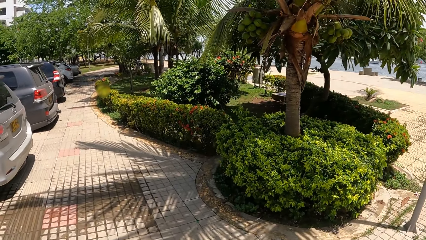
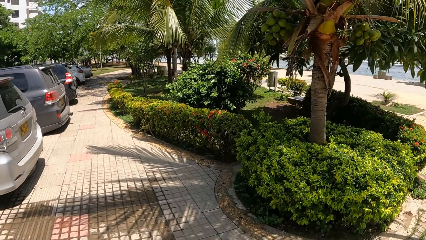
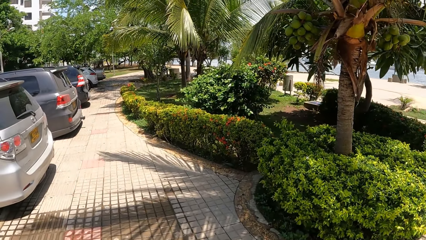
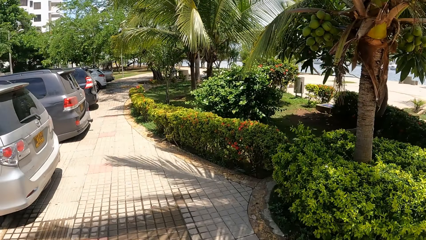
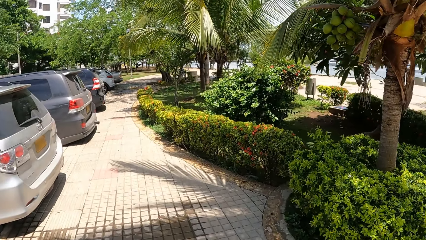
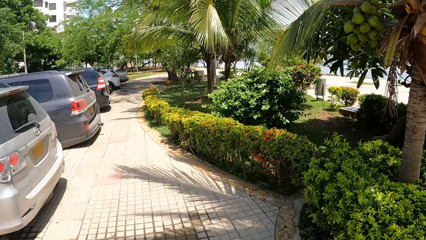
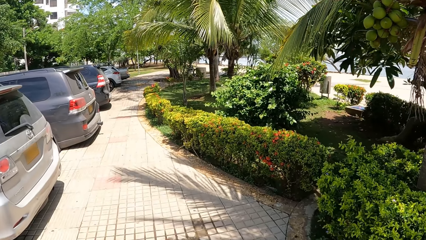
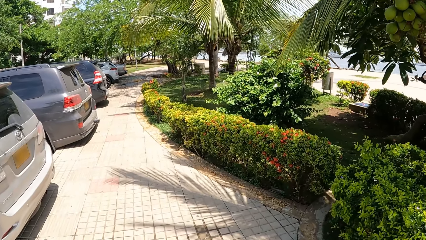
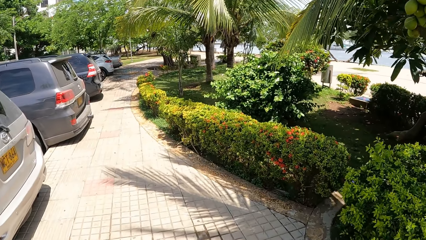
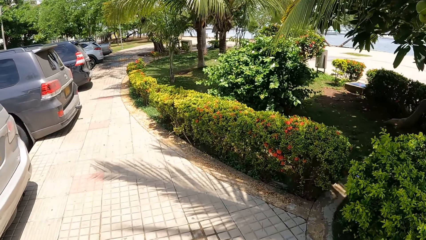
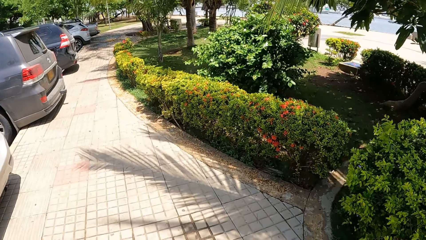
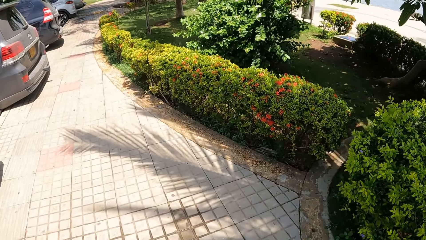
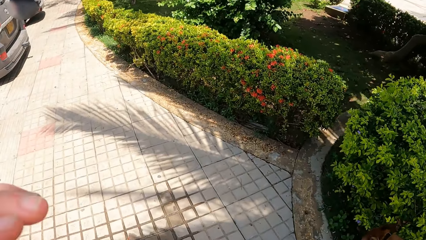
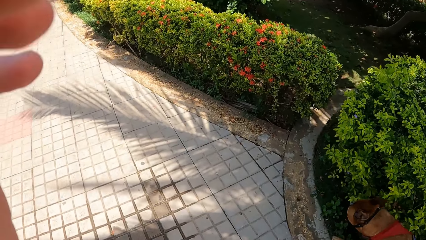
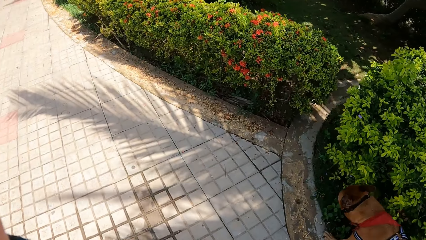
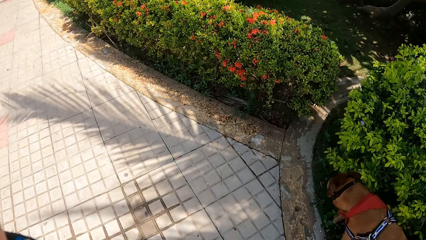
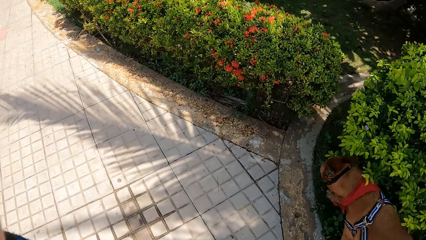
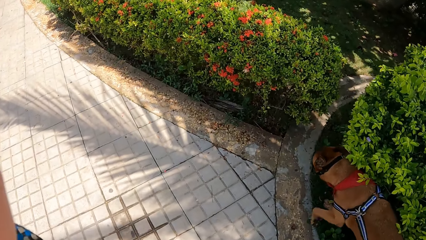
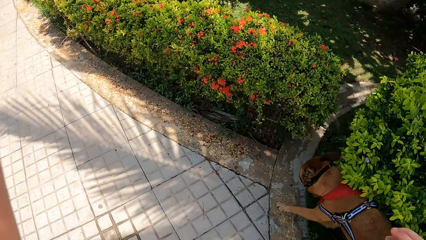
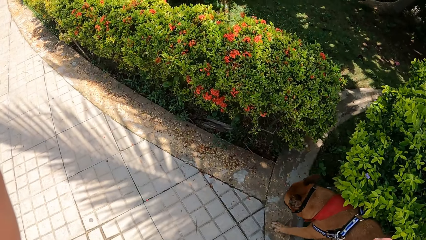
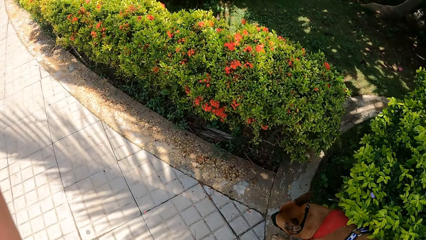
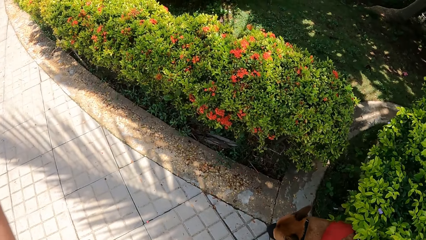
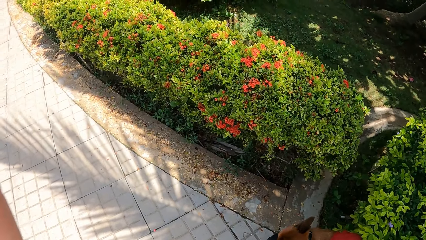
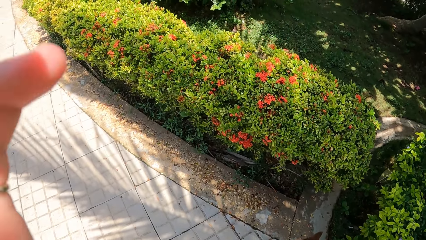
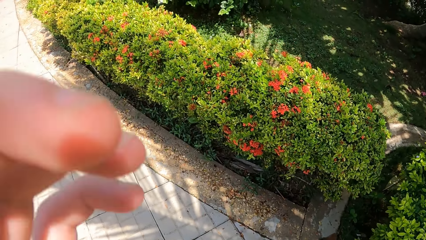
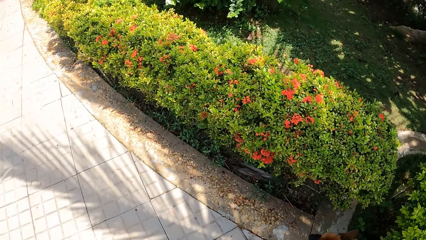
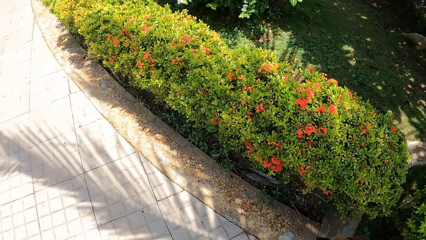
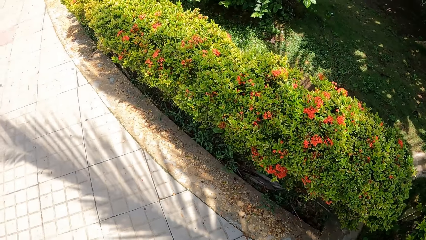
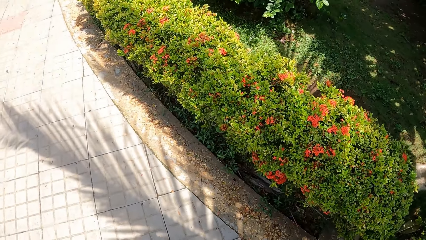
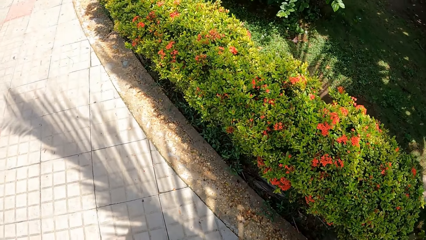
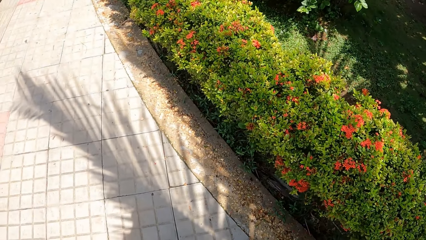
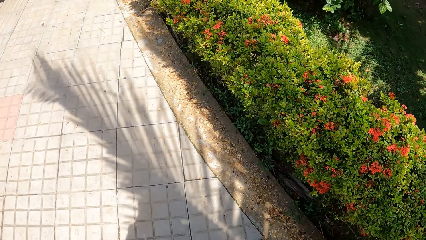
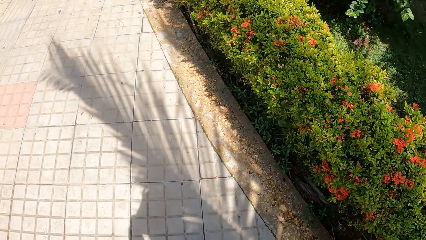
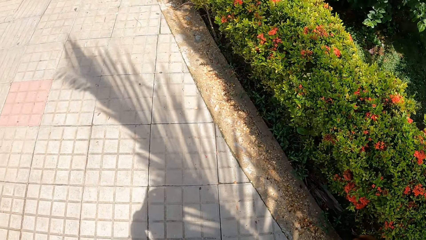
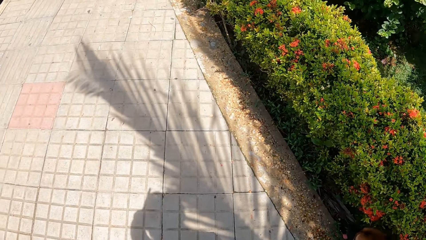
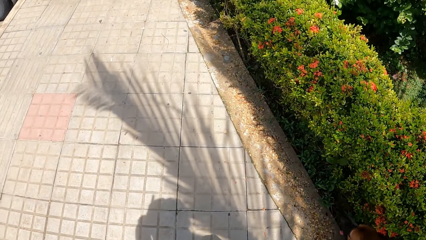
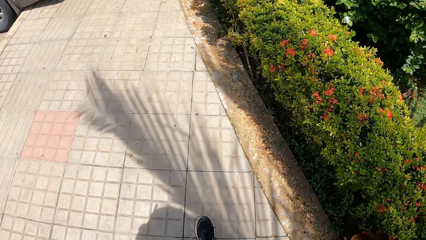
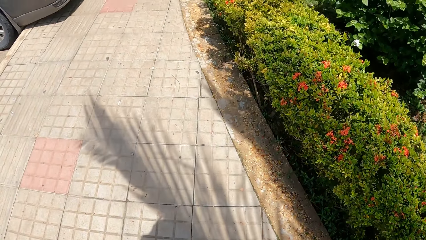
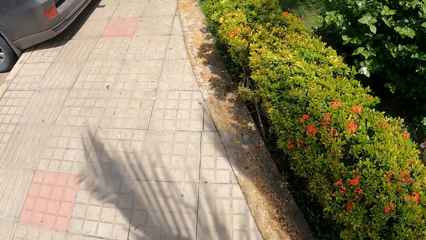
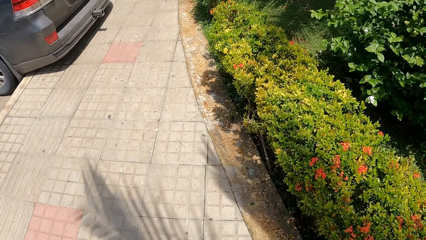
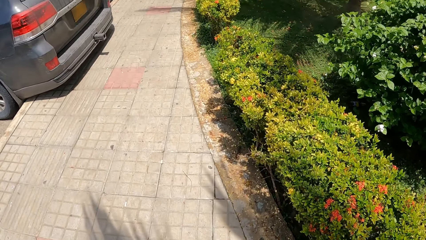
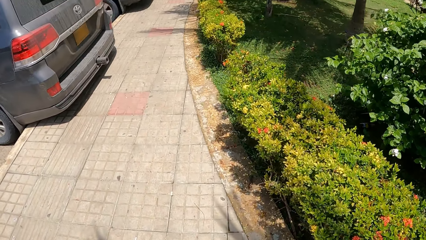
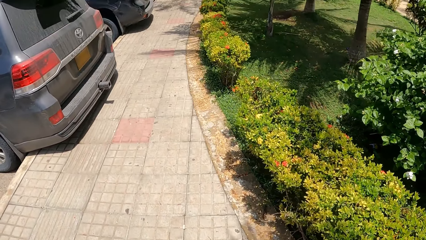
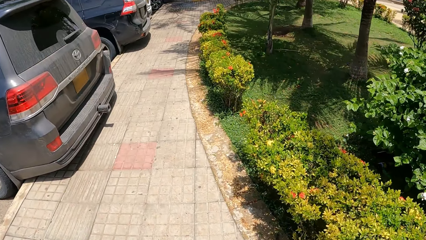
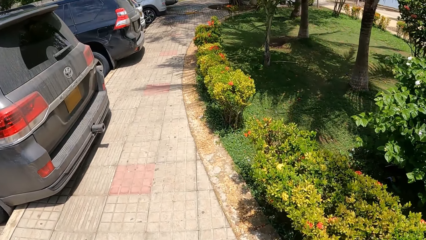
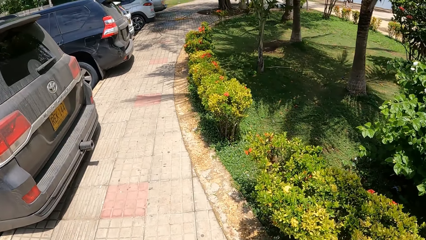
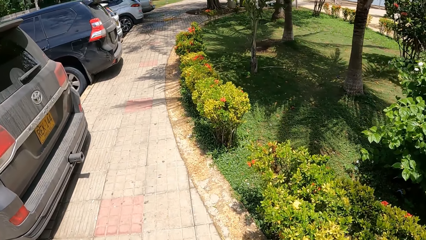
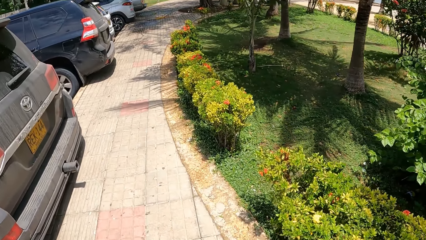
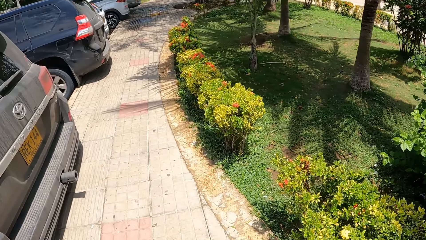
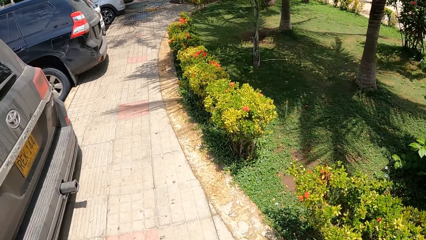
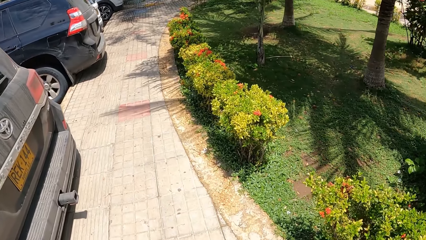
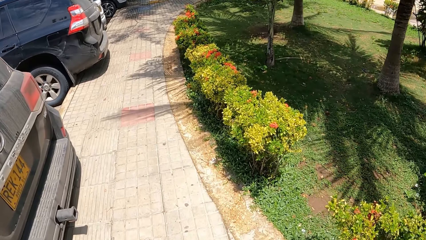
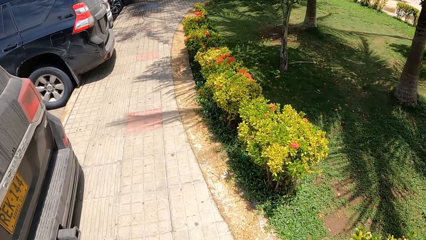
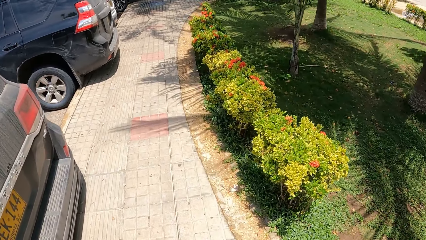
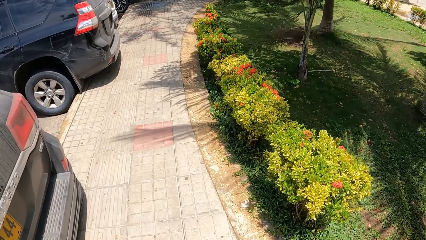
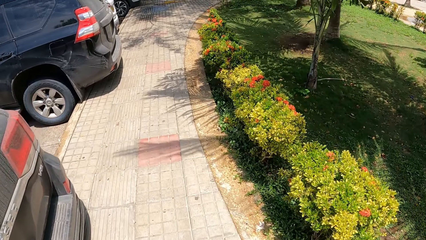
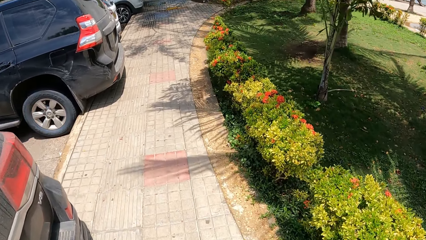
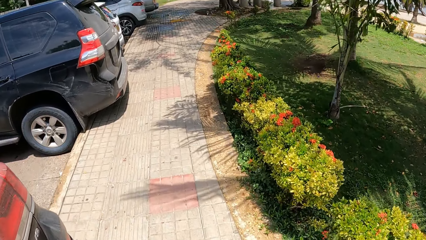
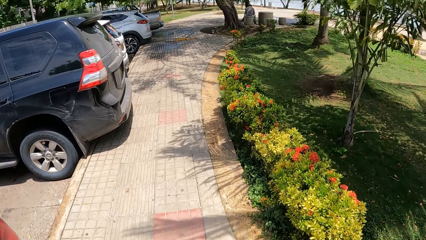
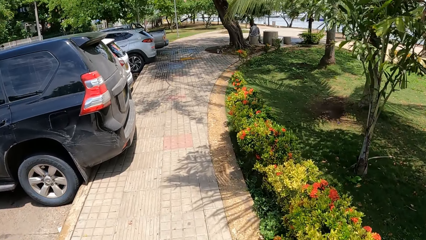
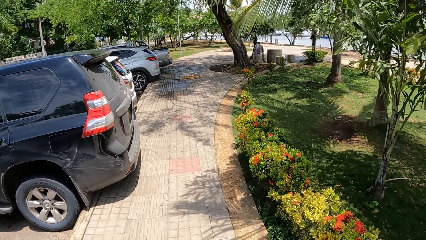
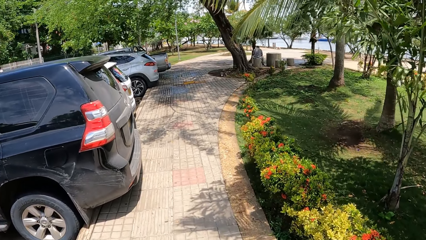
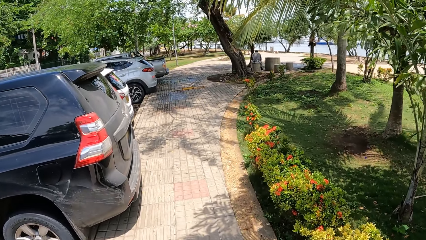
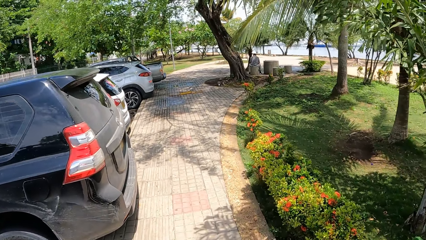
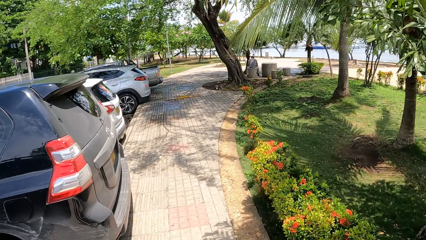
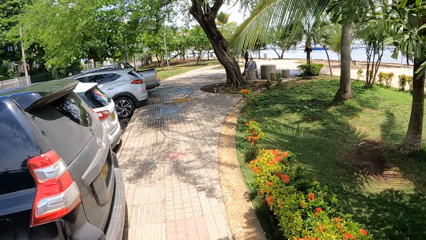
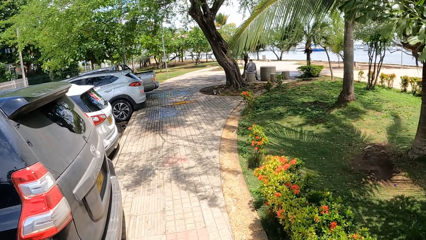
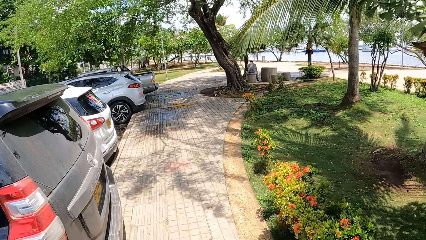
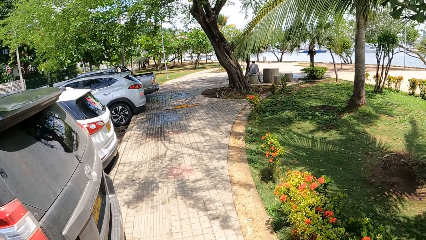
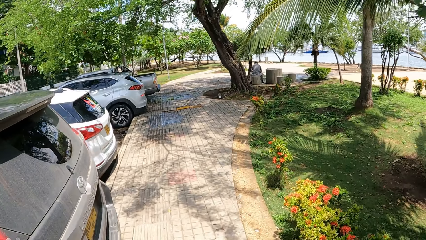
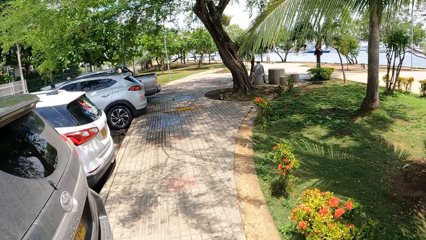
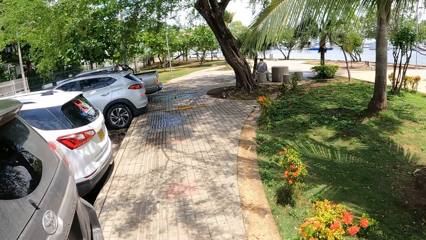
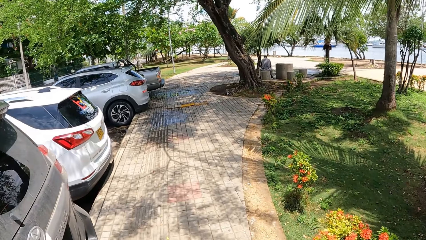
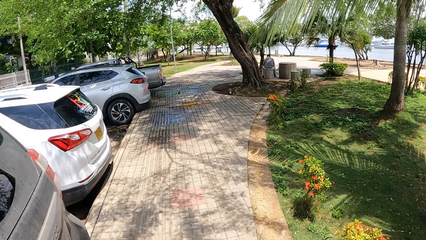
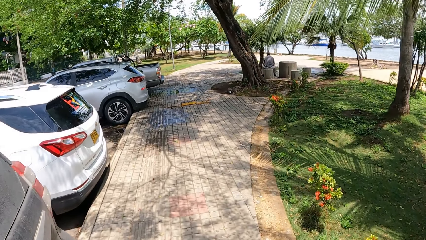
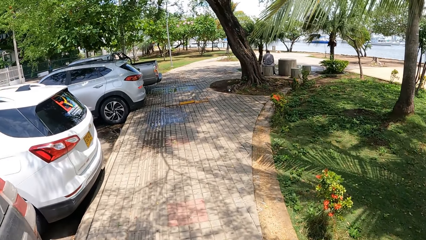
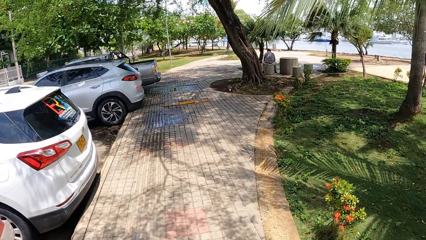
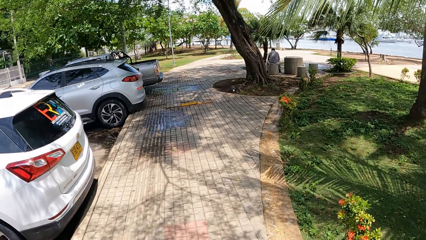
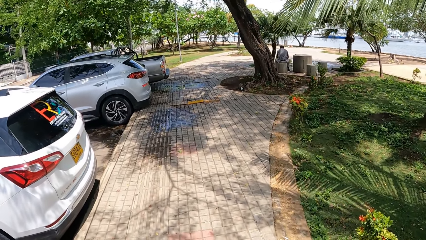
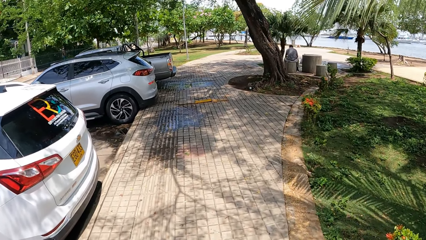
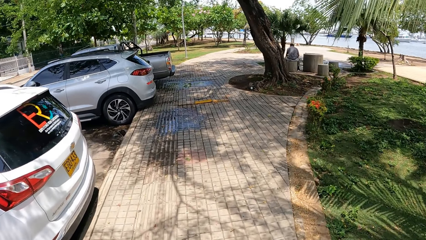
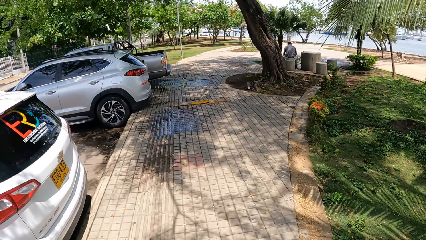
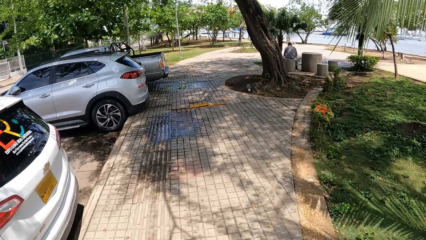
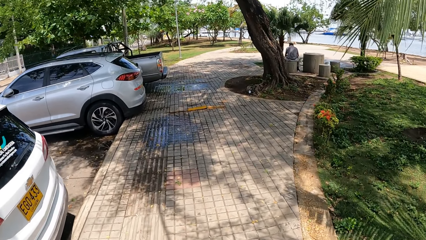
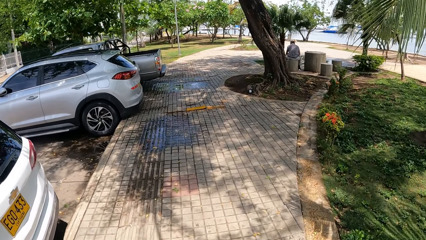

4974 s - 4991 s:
The camera wearer walks around and adjusts the camera. They walk a dog on the street.
